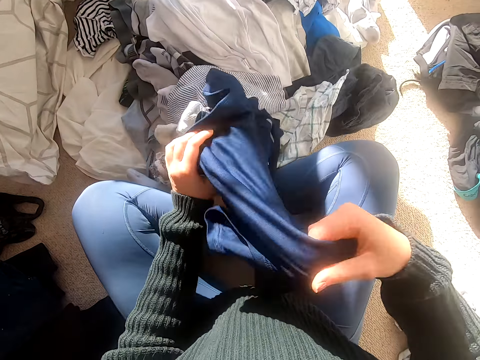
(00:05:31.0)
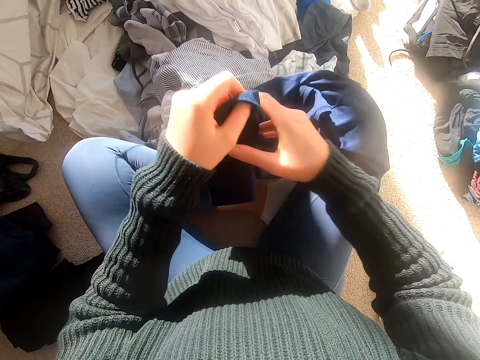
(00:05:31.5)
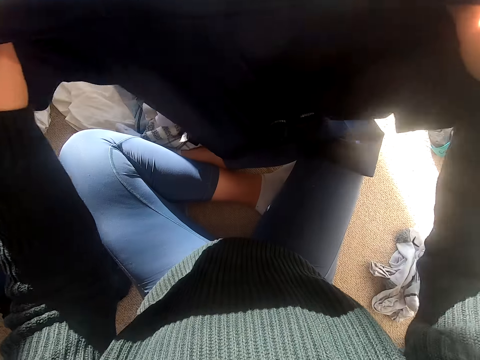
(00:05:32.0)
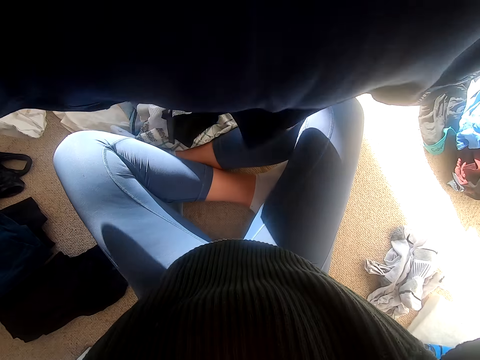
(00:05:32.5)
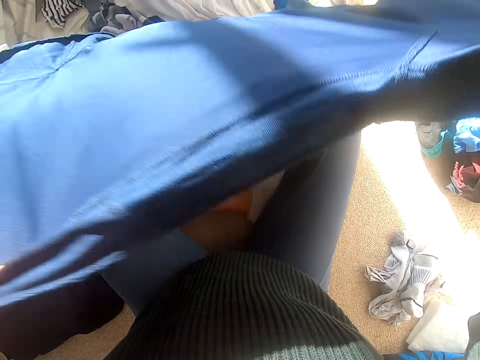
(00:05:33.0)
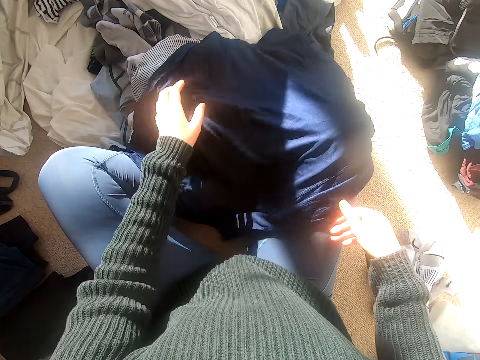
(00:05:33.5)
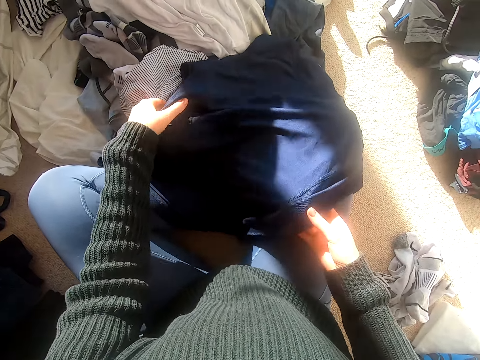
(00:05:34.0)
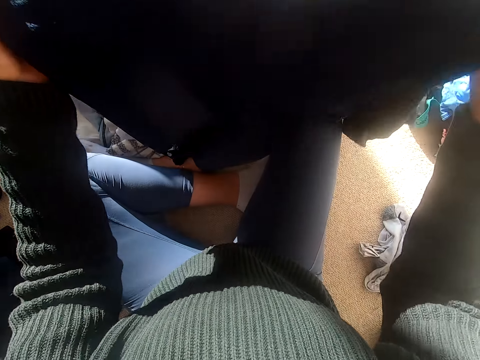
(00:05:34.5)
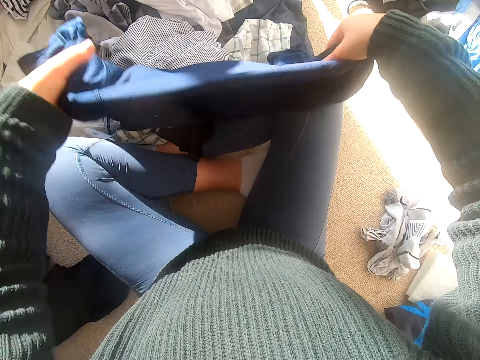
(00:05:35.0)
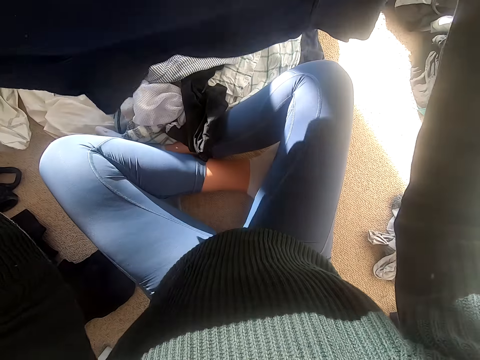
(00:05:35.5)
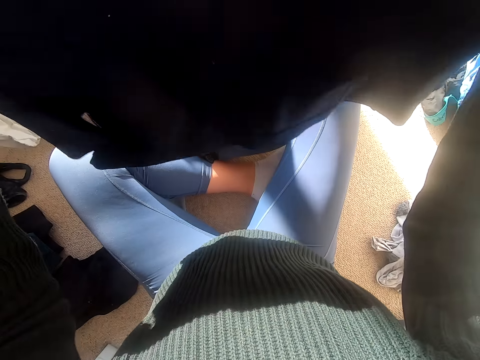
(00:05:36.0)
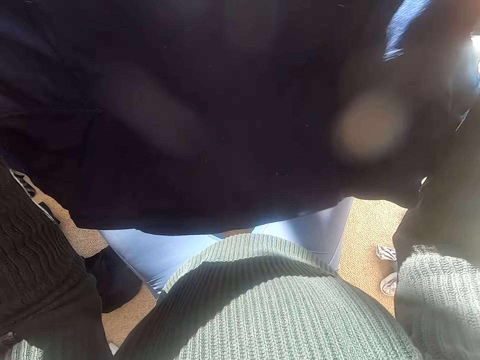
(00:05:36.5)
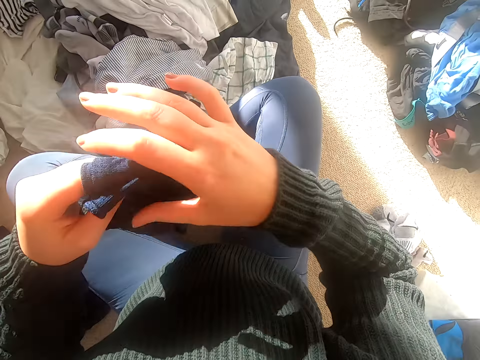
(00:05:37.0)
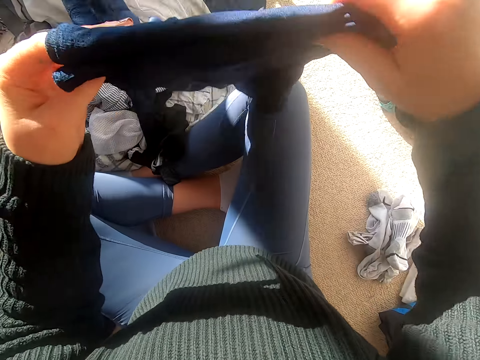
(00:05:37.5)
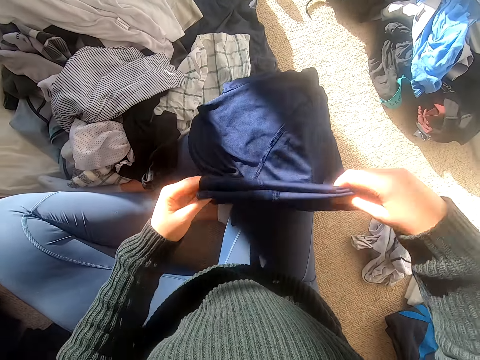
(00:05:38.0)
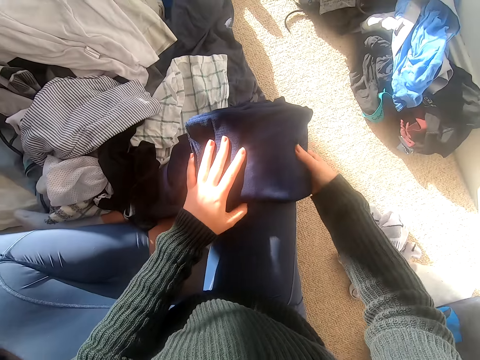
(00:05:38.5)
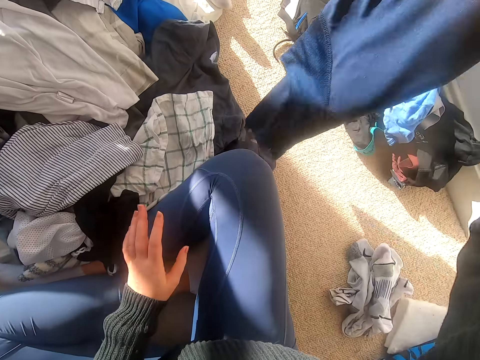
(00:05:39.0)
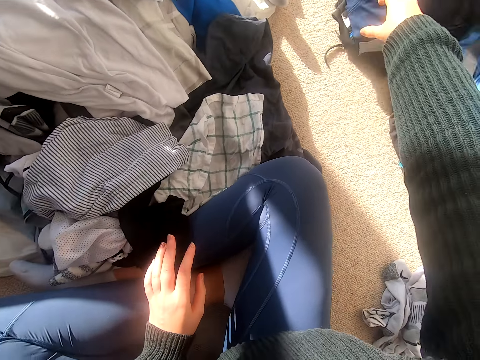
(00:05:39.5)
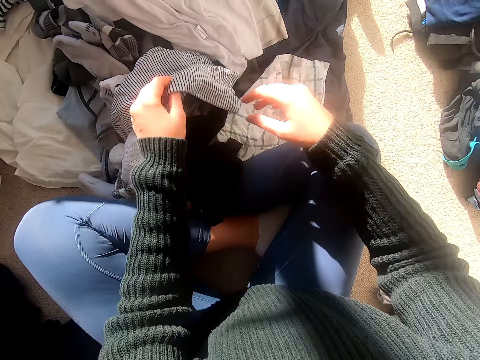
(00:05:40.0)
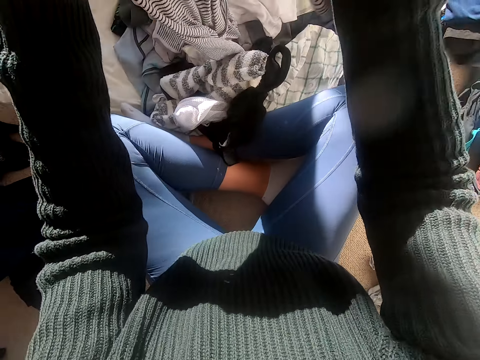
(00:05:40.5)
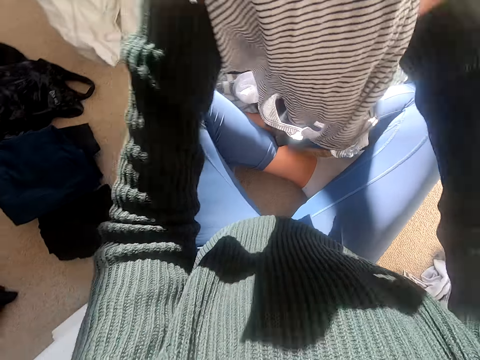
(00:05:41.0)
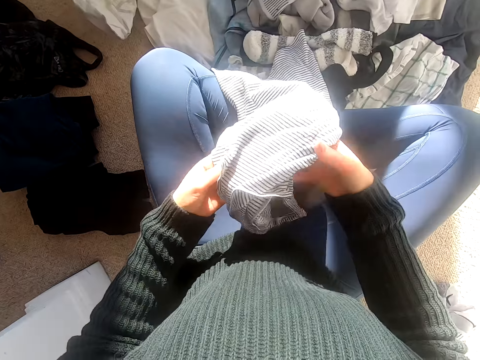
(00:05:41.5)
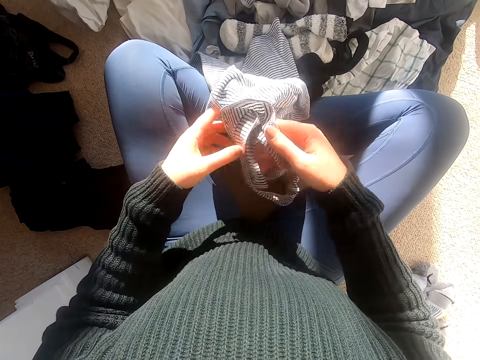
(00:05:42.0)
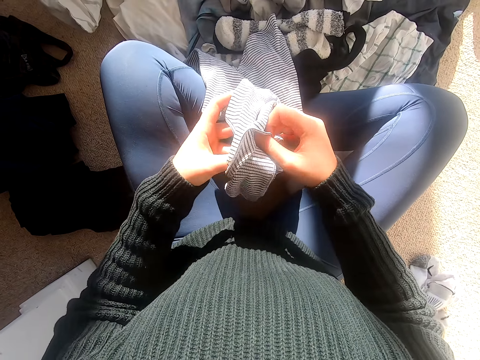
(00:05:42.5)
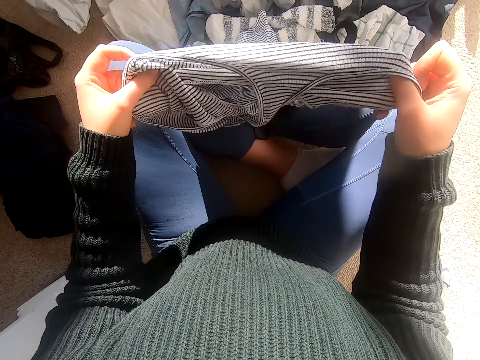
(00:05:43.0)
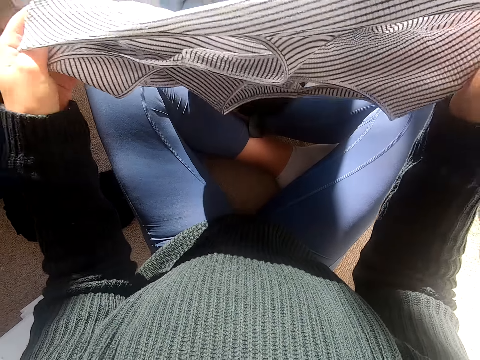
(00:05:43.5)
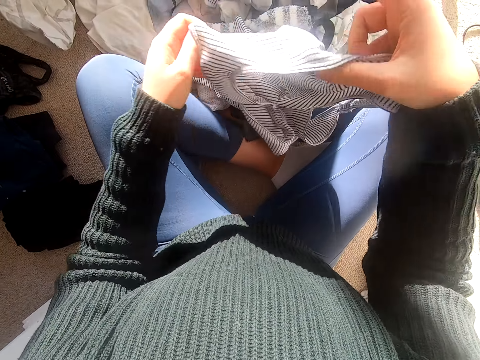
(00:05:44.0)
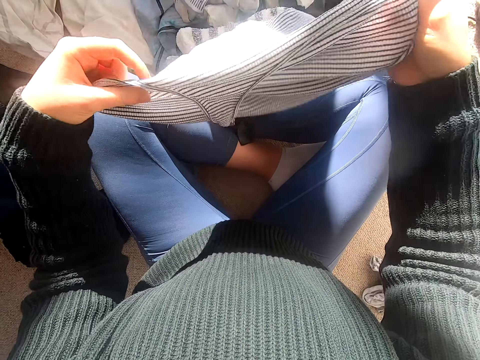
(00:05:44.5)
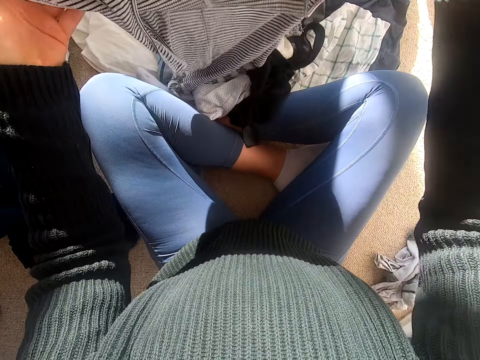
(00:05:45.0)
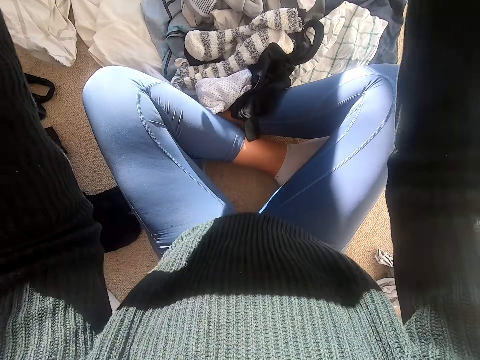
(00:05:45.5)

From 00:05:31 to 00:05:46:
The camera wearer picks the cloth. They stretch the cloth. They fold the cloth. They hold the shirt. They put the cloth down. They pick the cloth. They put the cloth down. They stretch the cloth.

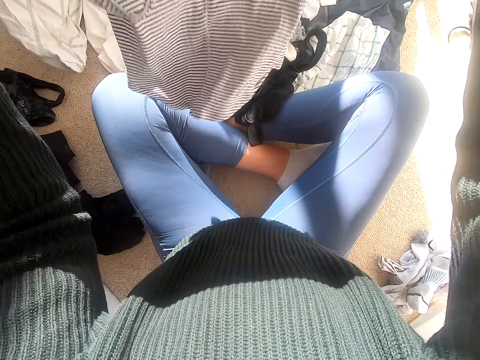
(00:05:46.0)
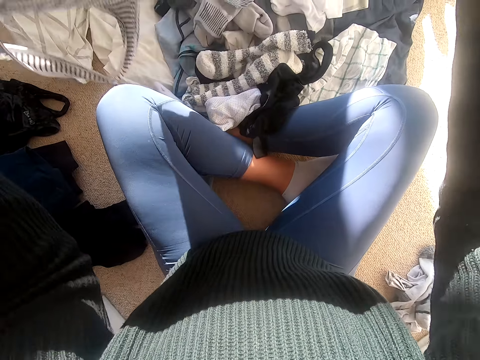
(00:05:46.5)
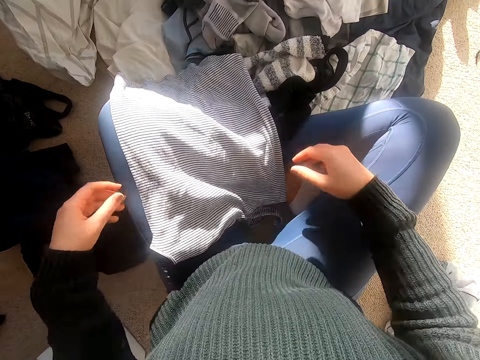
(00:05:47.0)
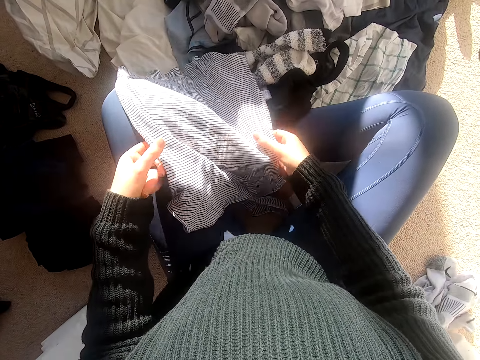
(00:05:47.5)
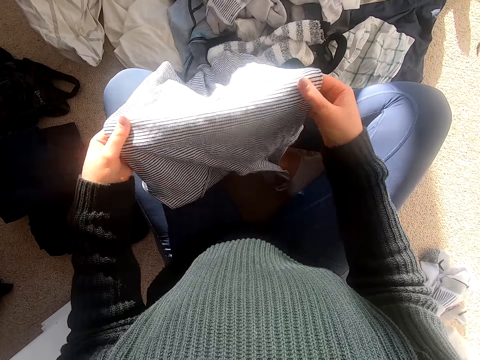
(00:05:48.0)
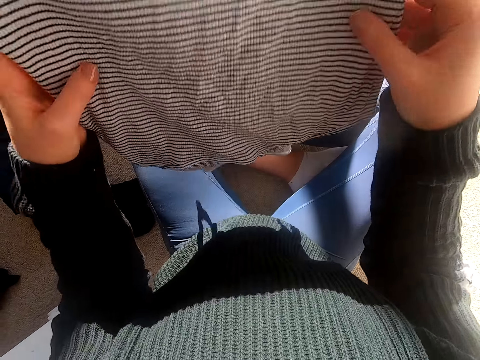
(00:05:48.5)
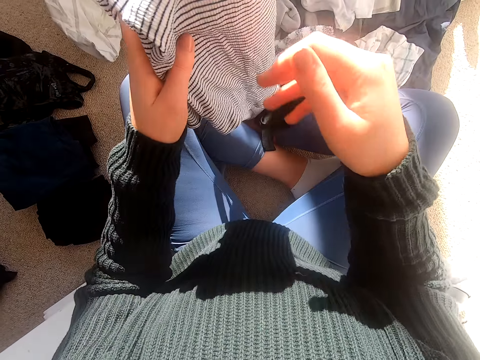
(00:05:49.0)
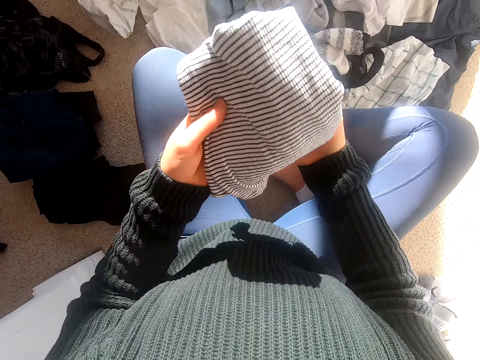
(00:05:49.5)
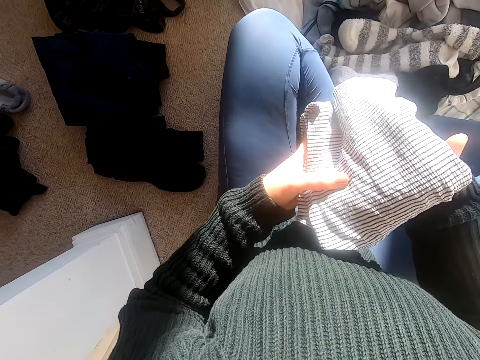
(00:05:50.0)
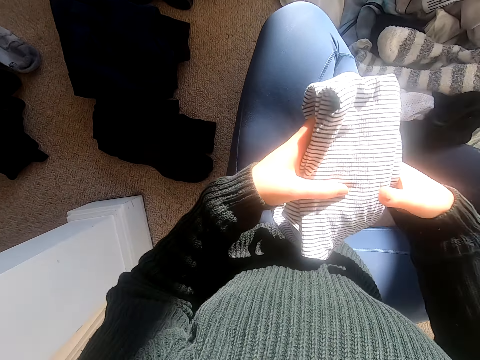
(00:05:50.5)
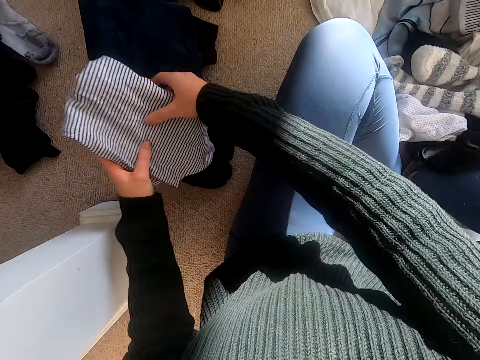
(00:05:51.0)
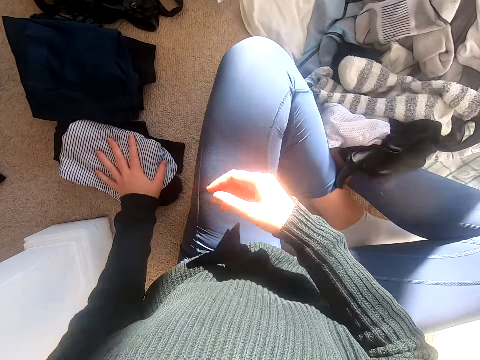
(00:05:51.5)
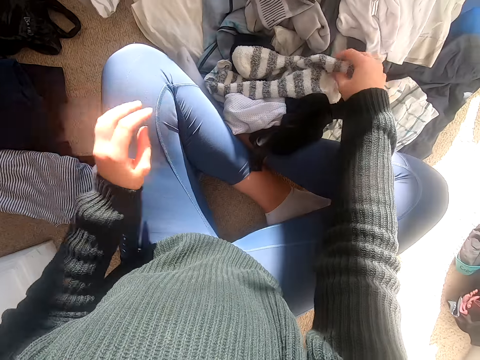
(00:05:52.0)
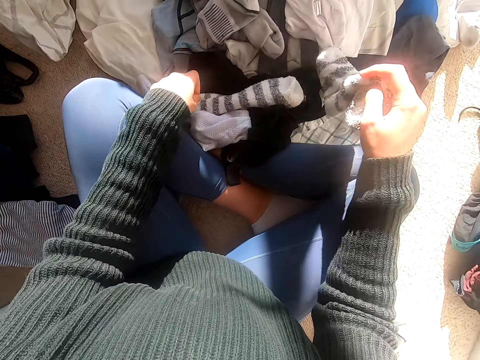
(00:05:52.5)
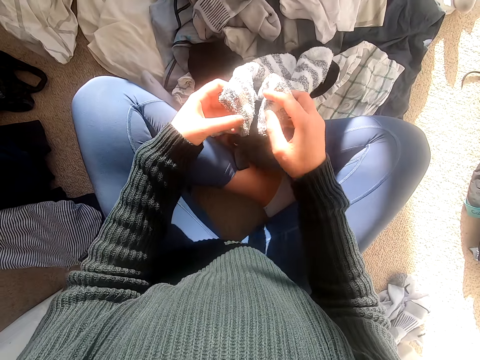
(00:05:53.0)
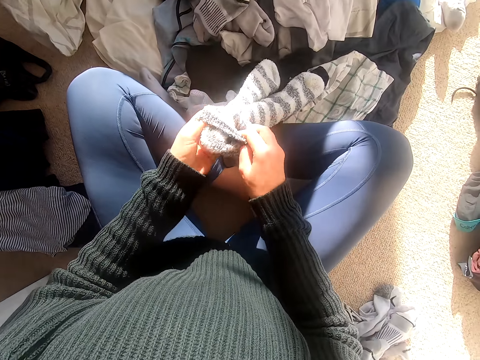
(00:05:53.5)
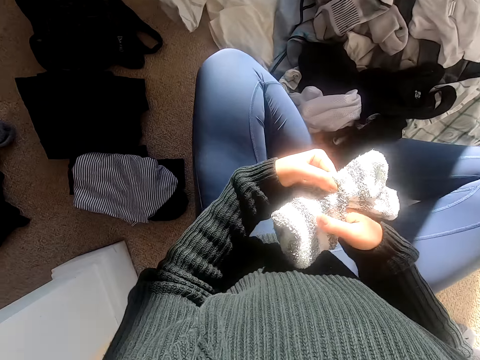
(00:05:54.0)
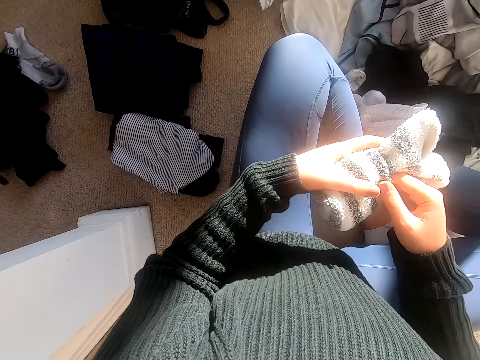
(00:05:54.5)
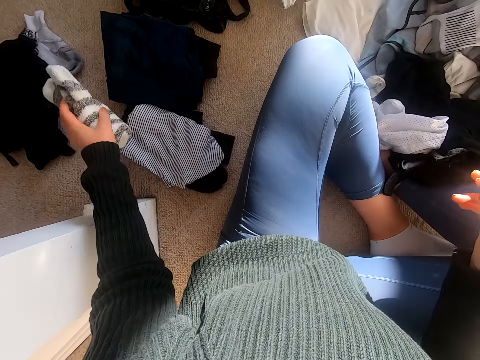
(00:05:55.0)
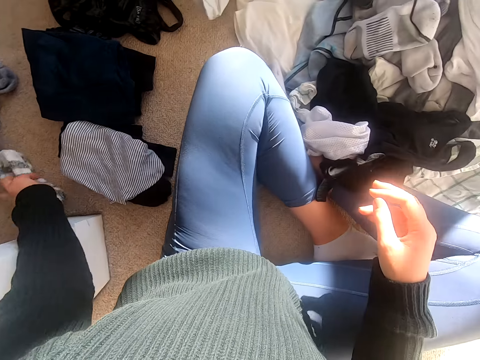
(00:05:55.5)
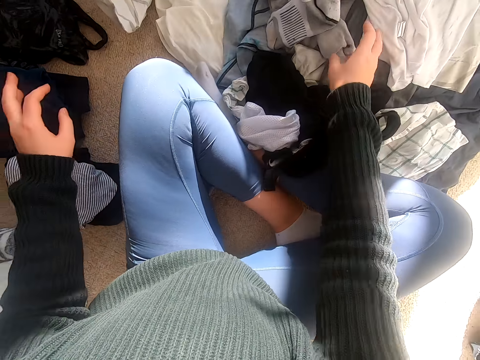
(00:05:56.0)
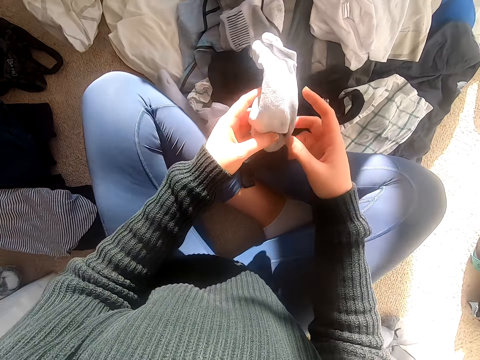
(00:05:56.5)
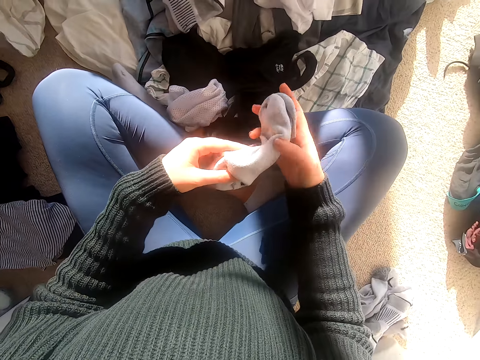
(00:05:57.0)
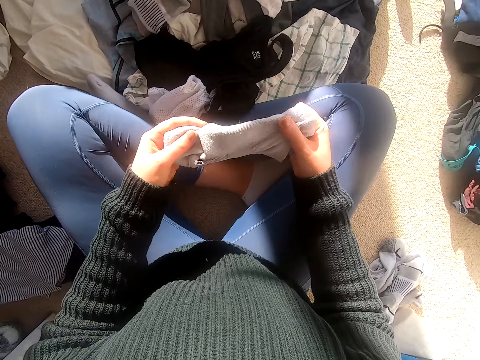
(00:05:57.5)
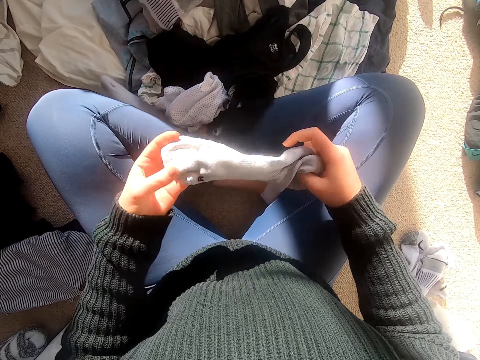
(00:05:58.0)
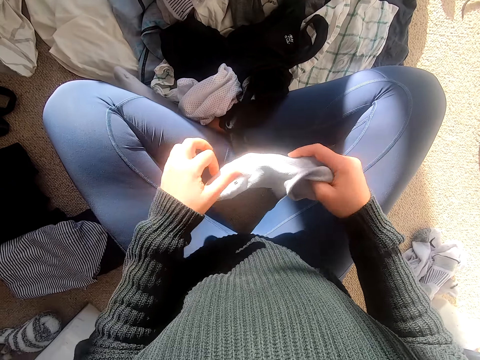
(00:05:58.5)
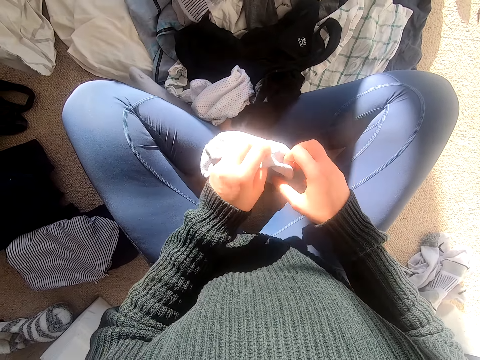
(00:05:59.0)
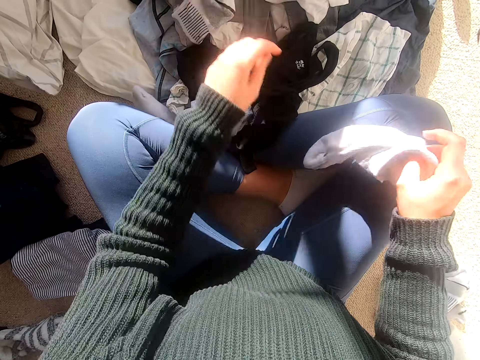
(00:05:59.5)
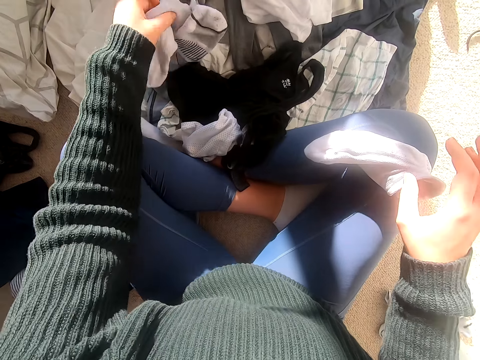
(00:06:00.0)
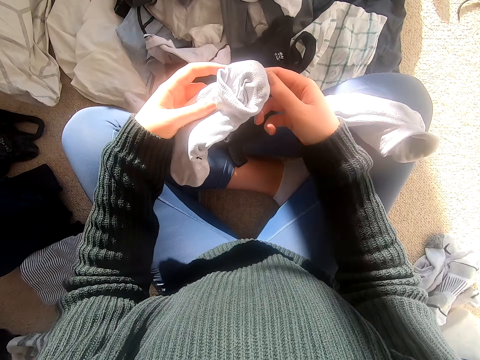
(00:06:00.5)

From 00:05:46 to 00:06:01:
The camera wearer puts the cloth down. They hold the top. They fold the cloth. They put the cloth down. They pick the socks. They fold the socks. They hold the socks. They put the socks on the floor. They pick the socks. They hold the socks. They unfold the socks. They put the socks down. They pick the socks.
